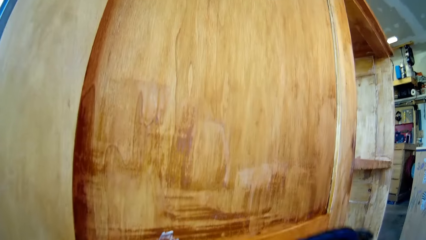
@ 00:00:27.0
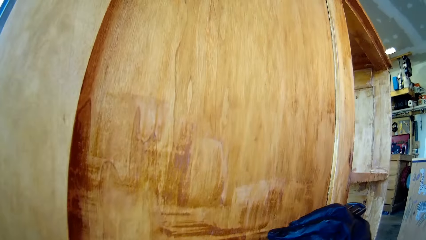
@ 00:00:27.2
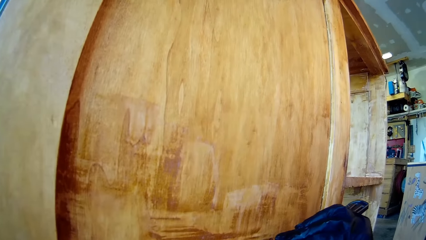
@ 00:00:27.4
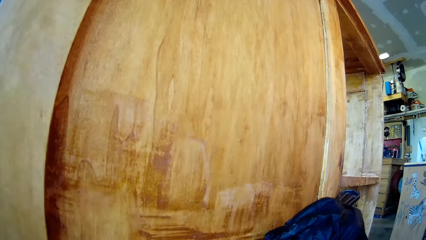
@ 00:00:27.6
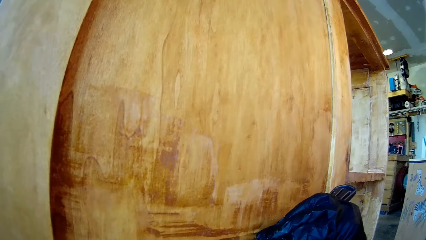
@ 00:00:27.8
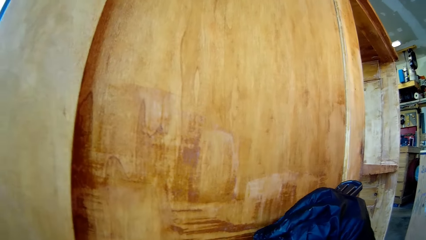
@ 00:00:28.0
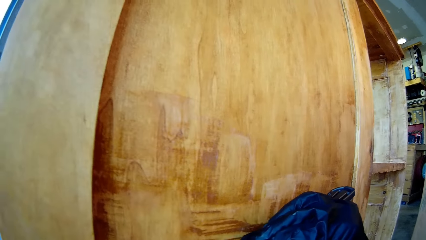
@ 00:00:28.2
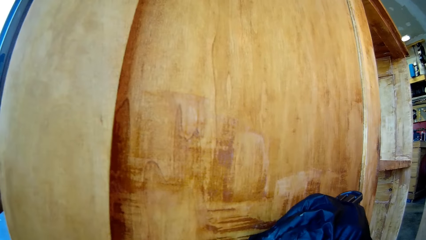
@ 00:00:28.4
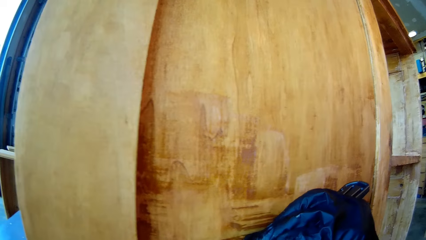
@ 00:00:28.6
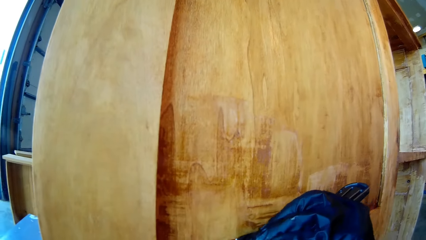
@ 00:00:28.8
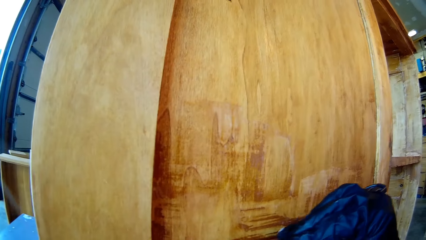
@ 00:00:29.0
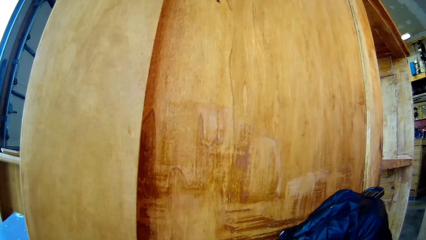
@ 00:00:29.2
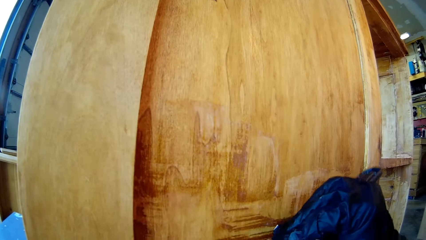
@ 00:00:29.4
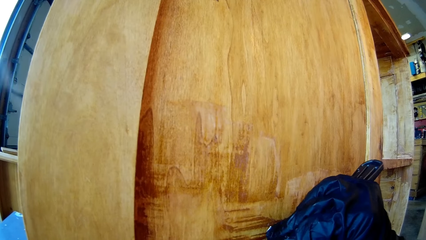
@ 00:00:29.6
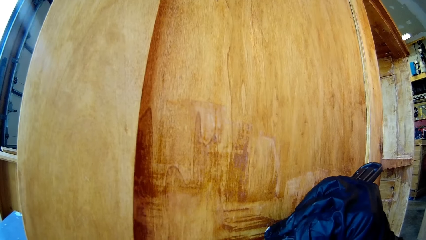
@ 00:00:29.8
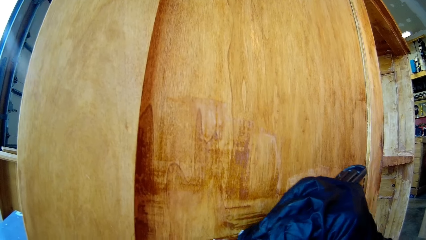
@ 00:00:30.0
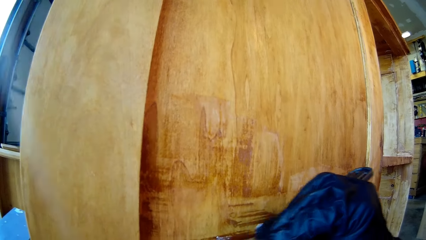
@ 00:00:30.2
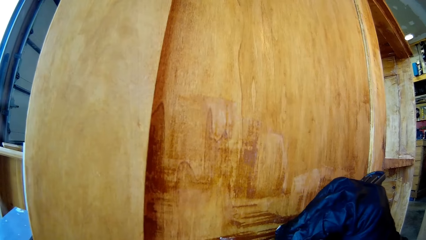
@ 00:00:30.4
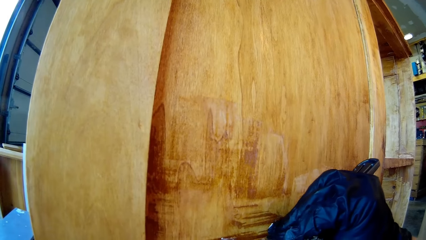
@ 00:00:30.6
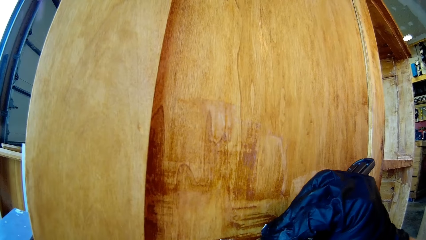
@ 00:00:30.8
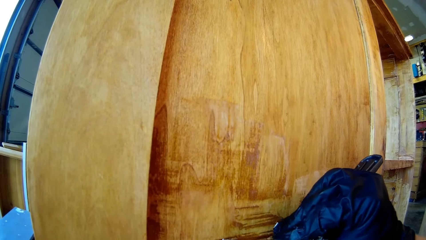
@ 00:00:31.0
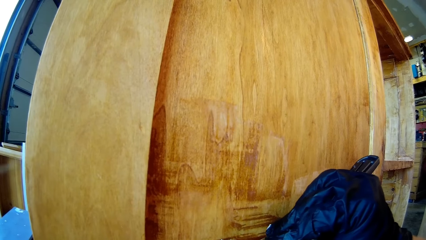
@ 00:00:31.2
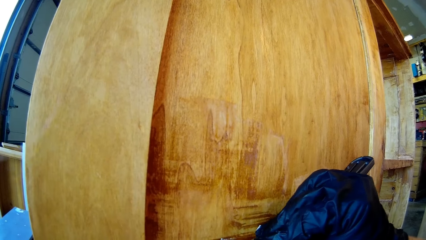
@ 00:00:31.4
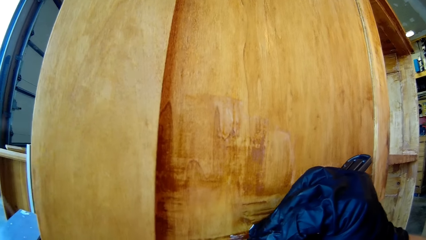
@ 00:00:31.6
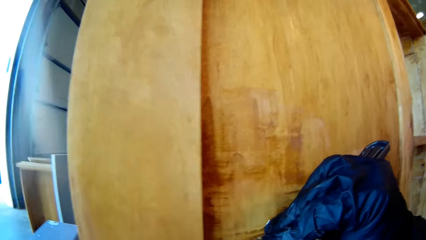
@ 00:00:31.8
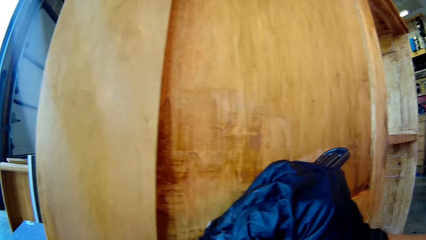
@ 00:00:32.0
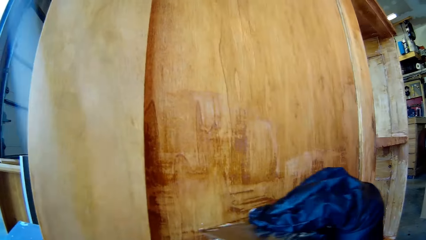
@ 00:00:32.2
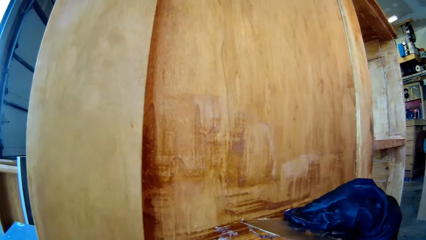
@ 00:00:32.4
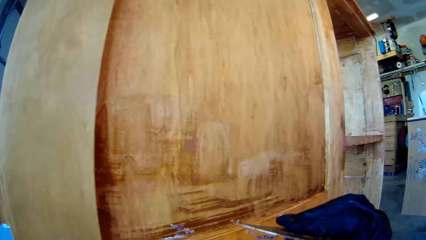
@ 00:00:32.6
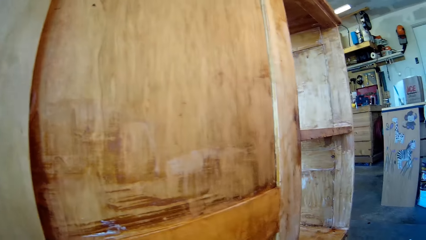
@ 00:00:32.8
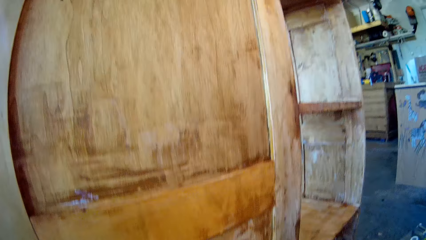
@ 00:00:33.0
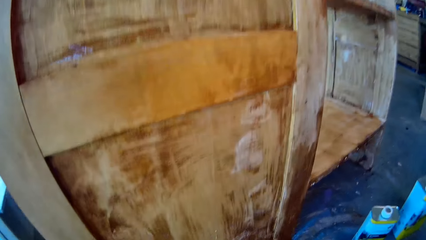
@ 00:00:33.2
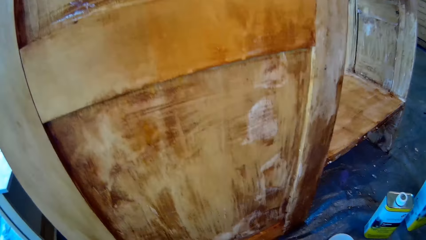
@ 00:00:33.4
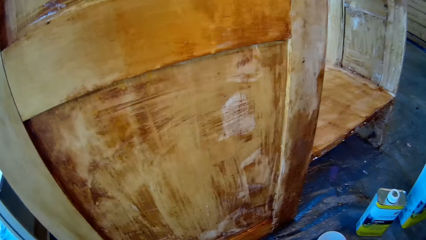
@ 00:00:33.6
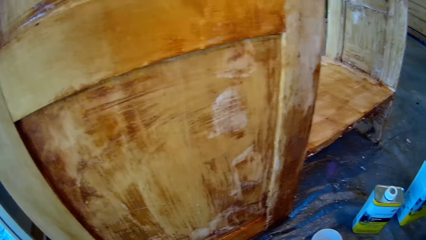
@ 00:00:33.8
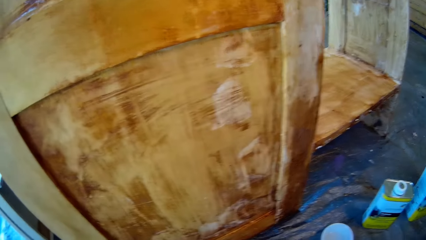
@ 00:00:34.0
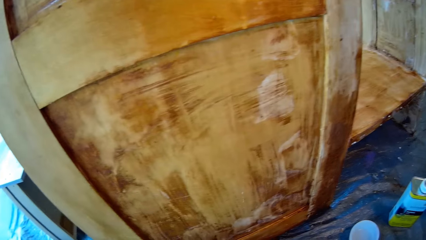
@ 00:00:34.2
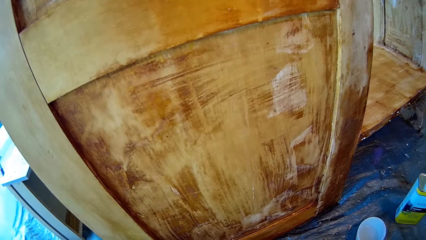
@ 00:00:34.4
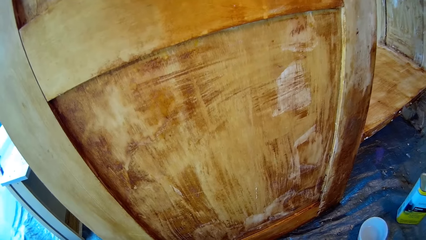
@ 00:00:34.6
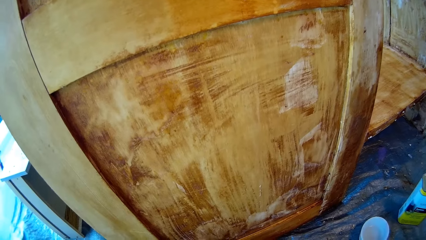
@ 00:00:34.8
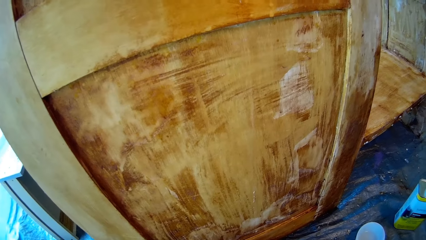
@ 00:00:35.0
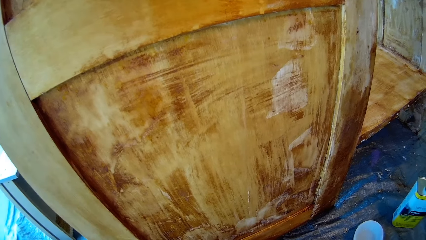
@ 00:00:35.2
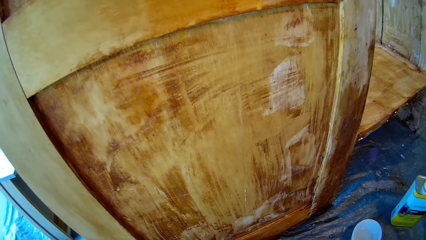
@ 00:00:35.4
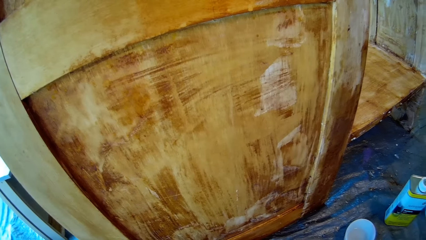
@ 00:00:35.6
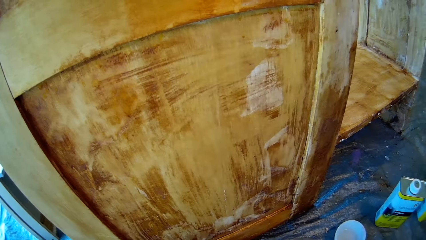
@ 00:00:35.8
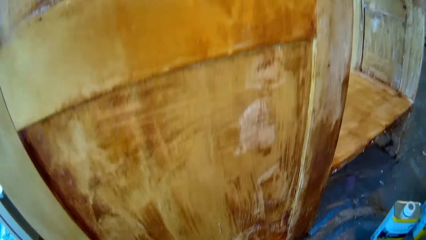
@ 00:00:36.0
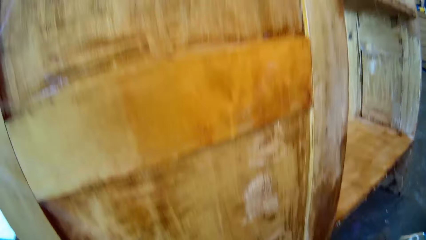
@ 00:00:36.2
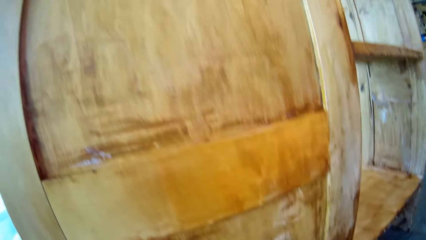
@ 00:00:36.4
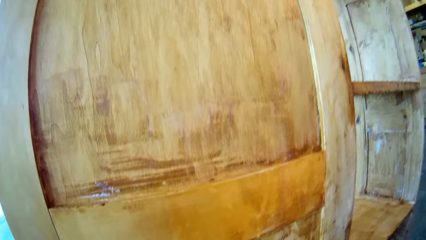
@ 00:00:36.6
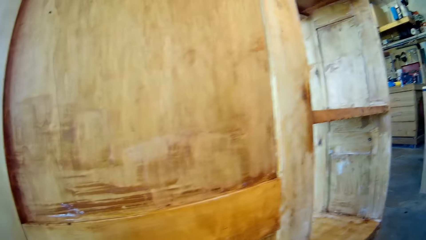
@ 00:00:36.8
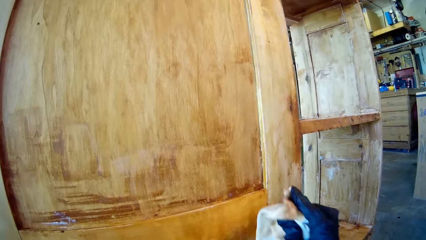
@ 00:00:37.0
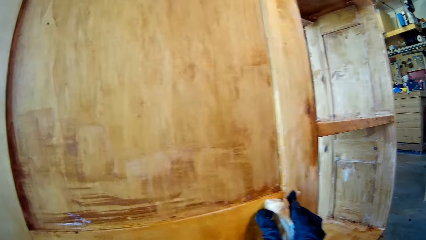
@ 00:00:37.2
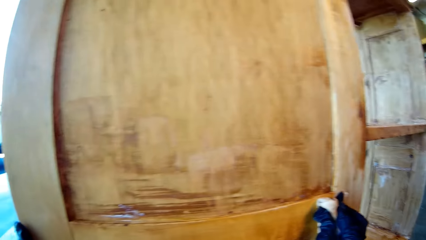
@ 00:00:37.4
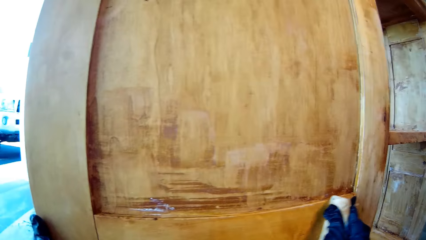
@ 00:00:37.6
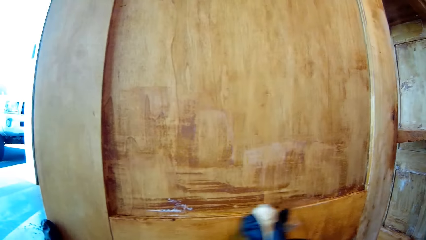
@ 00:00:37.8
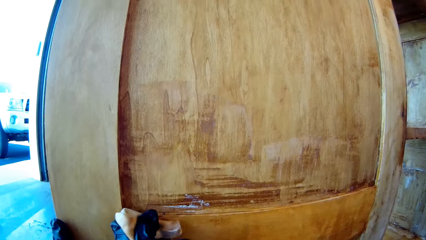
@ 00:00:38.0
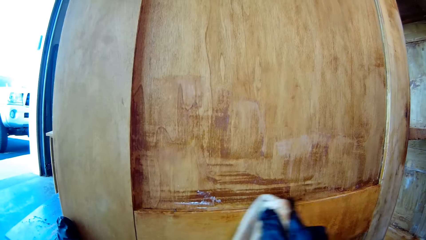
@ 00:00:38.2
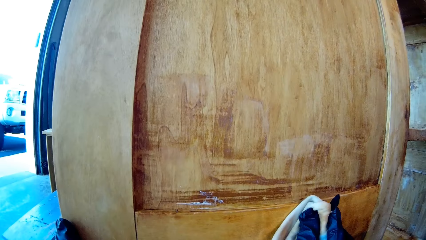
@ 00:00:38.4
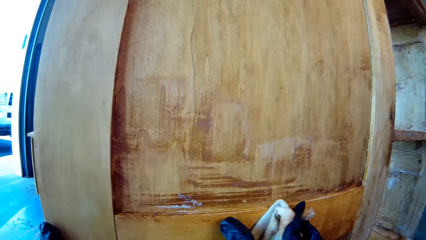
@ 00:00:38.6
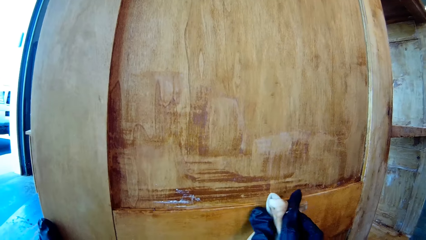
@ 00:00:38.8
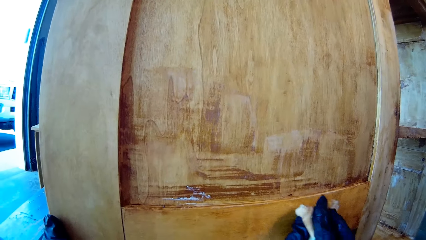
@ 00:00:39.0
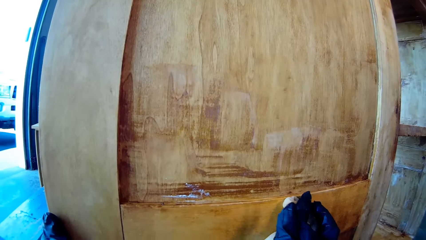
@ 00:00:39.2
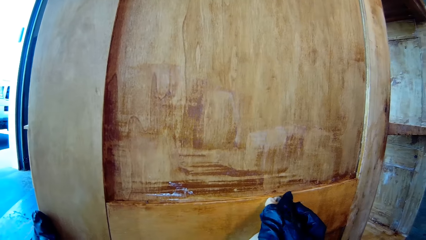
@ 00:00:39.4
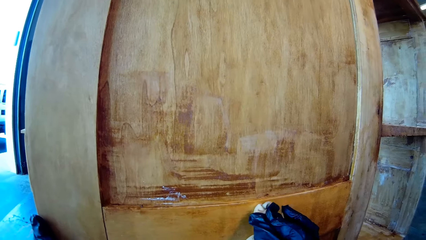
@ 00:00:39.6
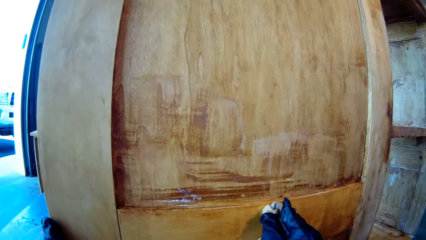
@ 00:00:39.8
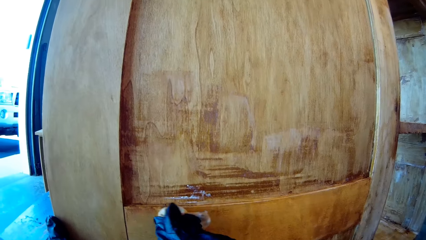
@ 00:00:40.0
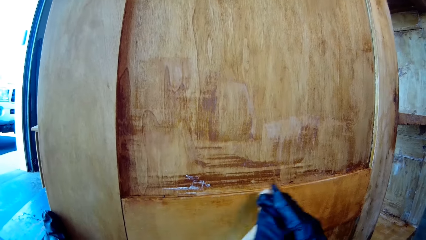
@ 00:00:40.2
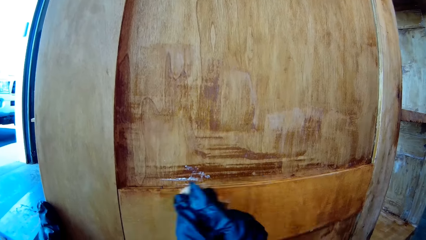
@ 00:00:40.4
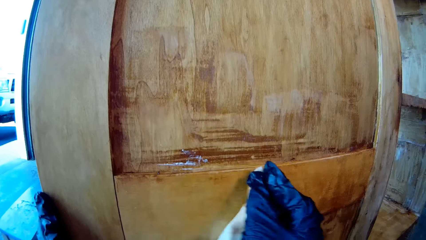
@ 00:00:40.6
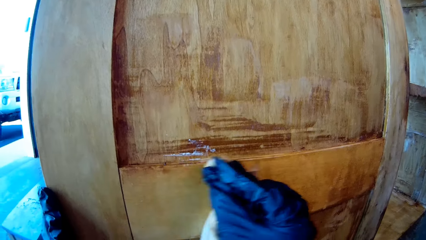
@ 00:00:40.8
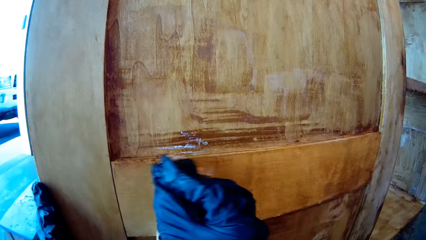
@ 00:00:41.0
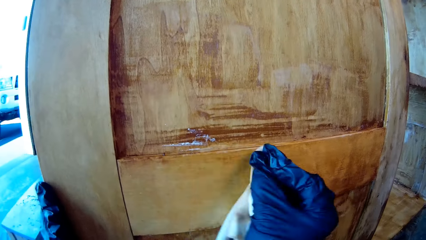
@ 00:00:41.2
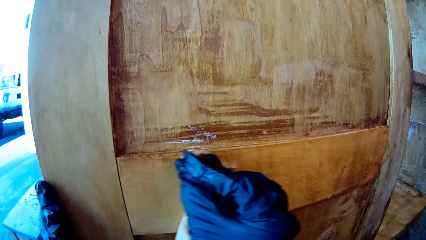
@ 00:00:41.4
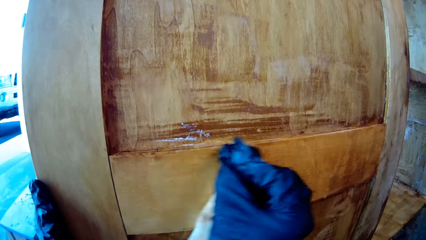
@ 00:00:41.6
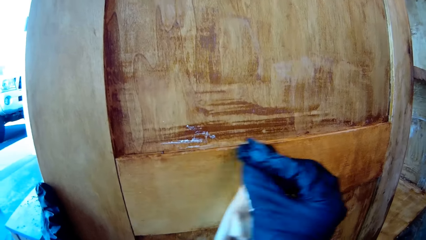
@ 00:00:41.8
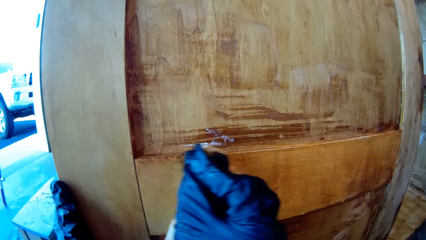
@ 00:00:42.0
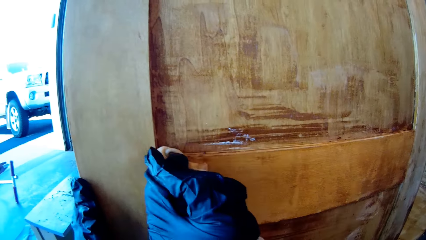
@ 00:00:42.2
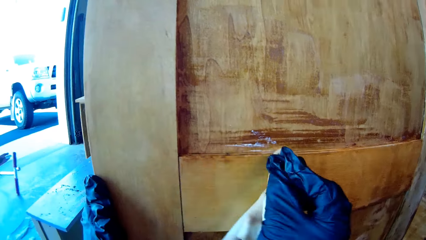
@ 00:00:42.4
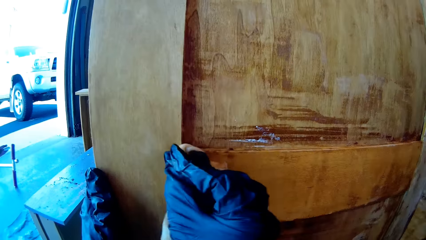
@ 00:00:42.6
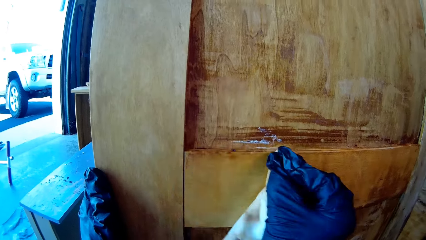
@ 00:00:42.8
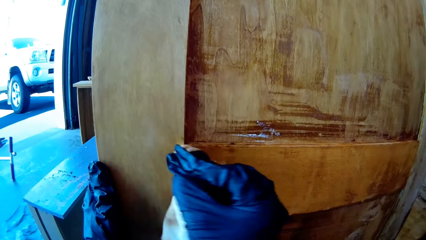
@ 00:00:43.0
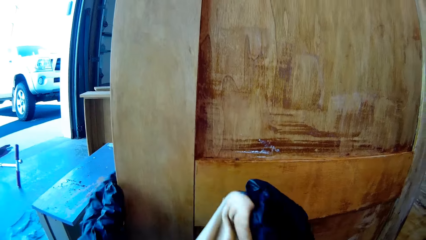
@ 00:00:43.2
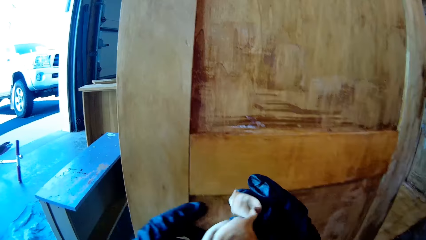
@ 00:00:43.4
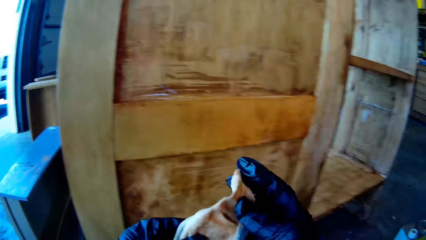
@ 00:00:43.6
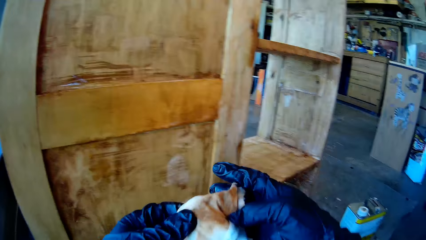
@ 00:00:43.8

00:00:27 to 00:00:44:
The camera wearer scrubs the wood furniture. They wipe the wood furniture.
